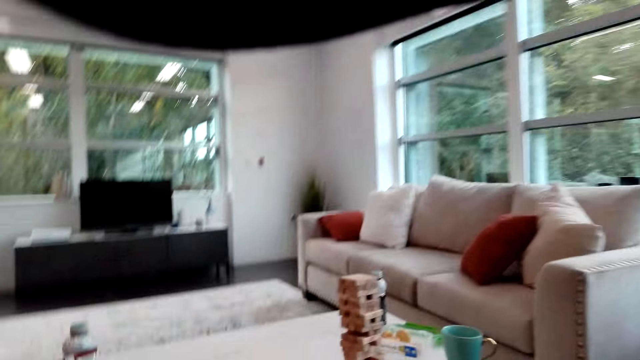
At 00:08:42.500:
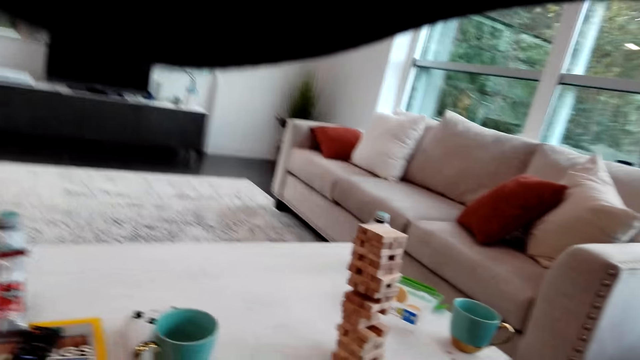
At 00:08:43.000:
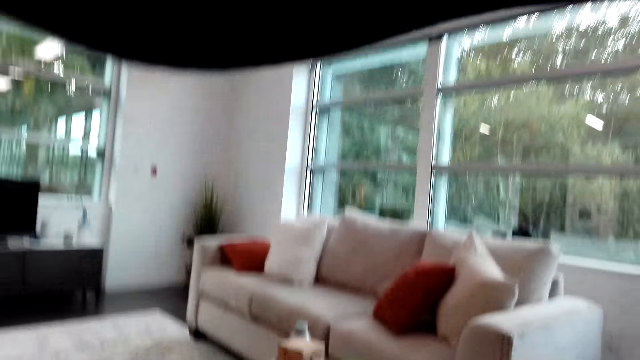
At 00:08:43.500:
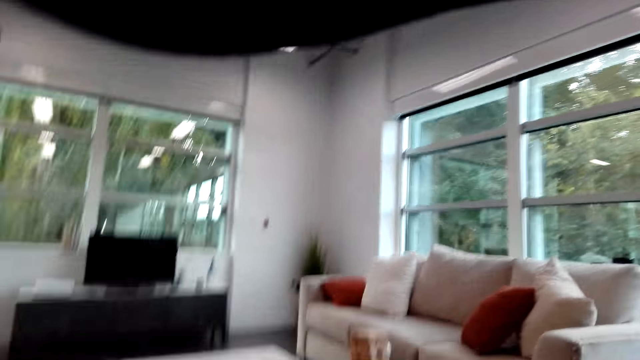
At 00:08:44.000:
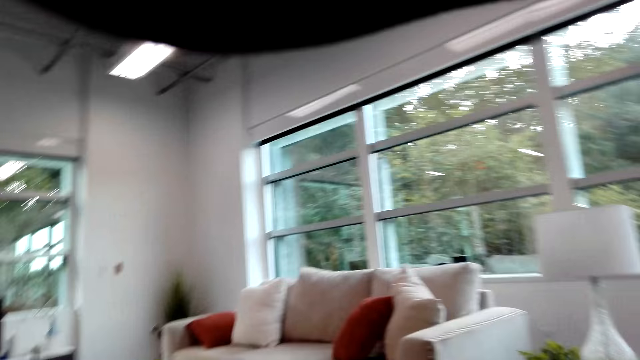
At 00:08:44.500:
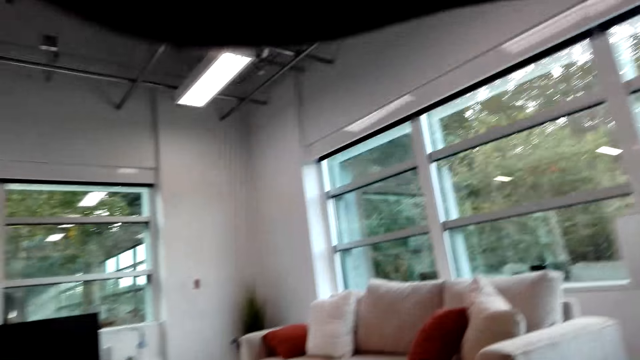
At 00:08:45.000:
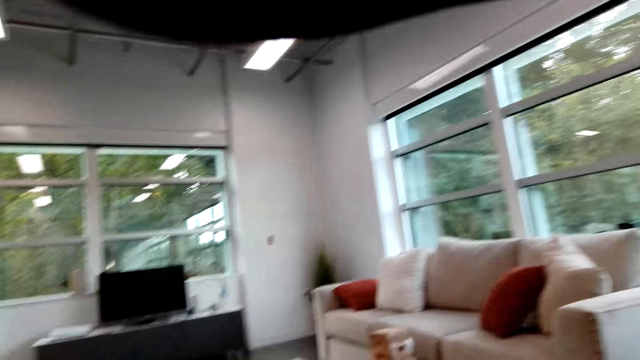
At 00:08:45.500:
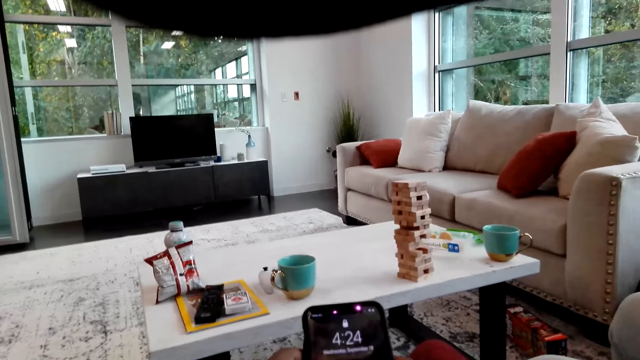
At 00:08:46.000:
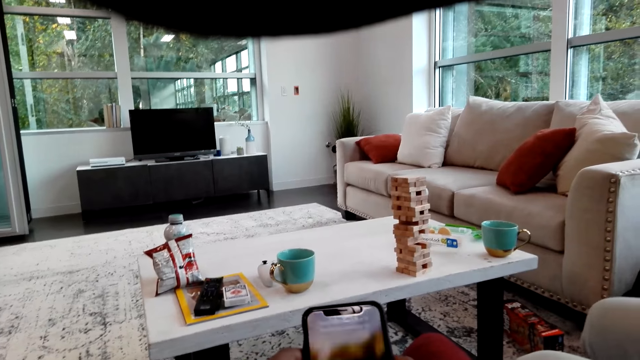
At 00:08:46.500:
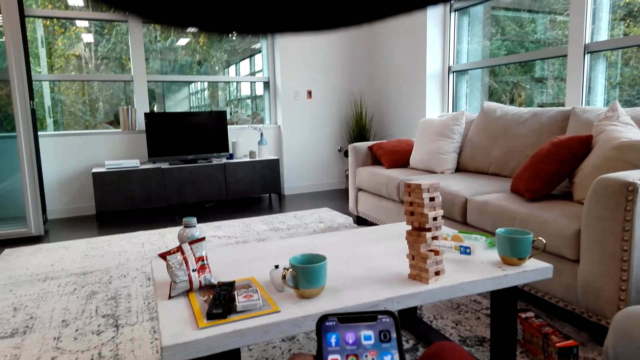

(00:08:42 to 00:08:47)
The camera wearer operates a phone. A man swings his legs.

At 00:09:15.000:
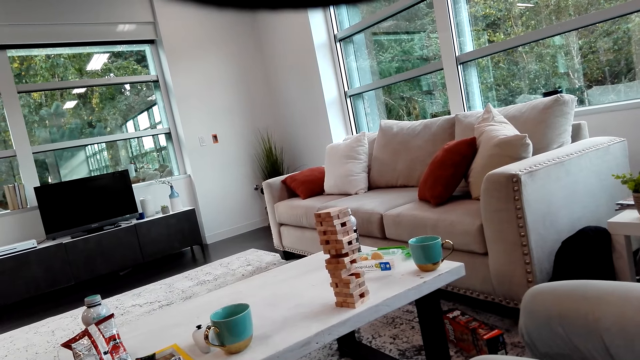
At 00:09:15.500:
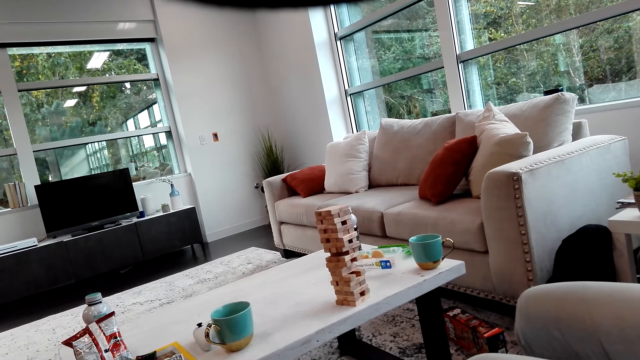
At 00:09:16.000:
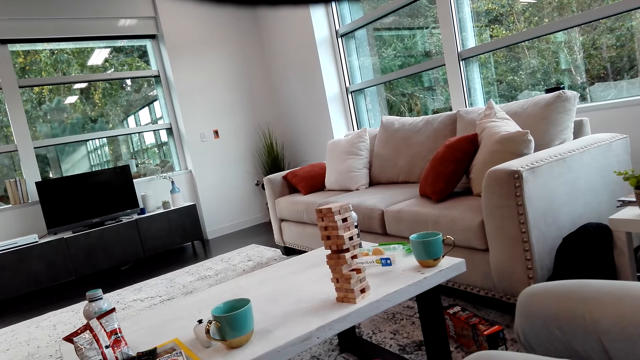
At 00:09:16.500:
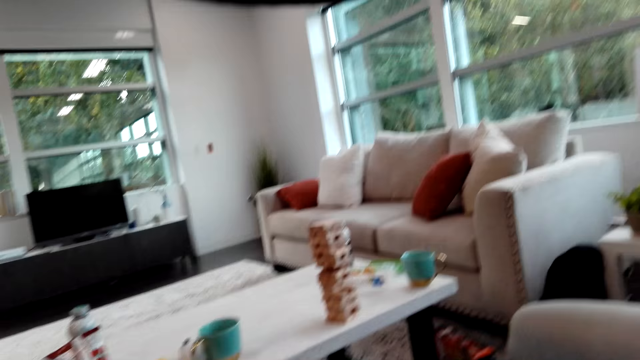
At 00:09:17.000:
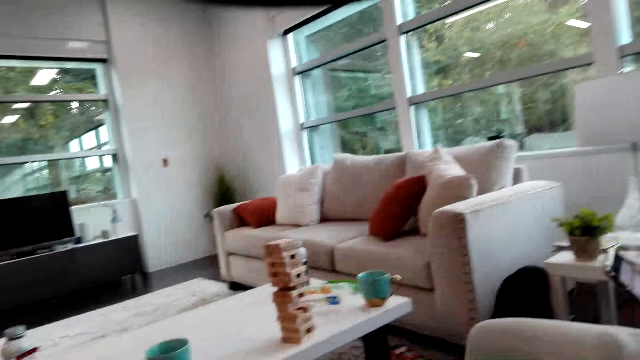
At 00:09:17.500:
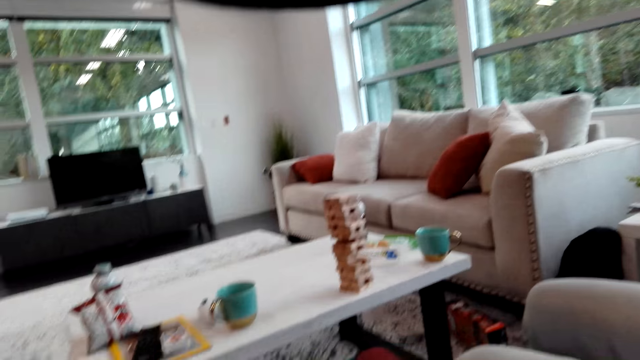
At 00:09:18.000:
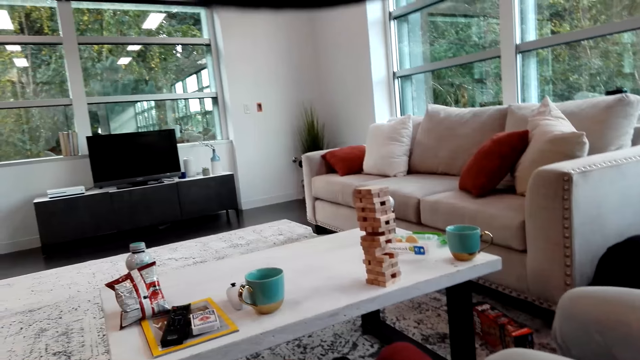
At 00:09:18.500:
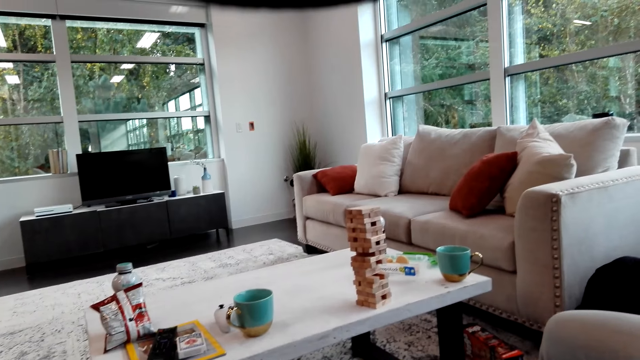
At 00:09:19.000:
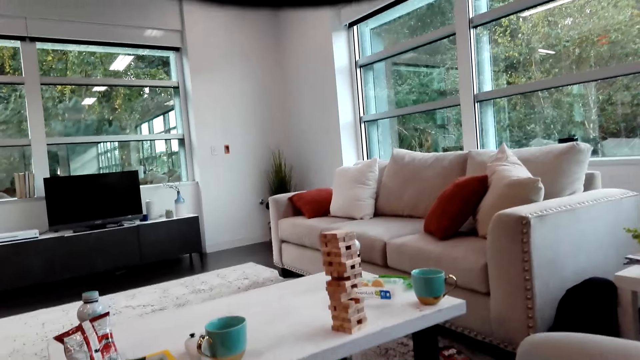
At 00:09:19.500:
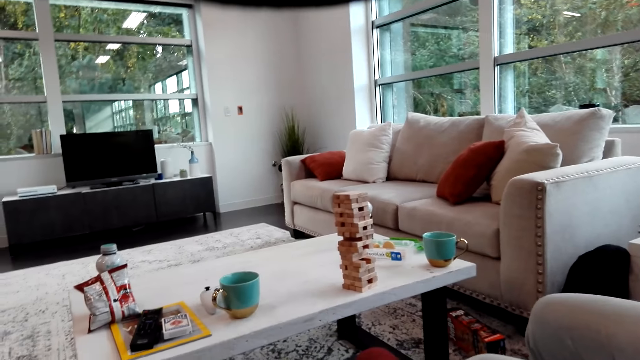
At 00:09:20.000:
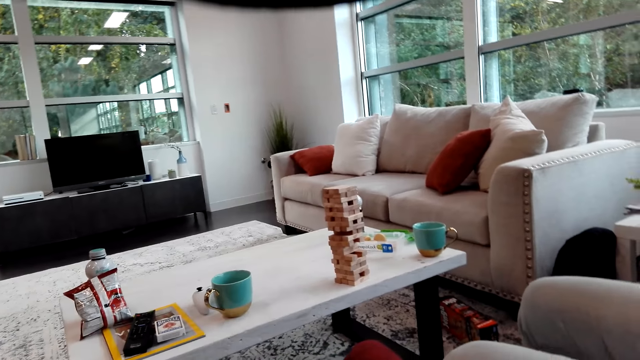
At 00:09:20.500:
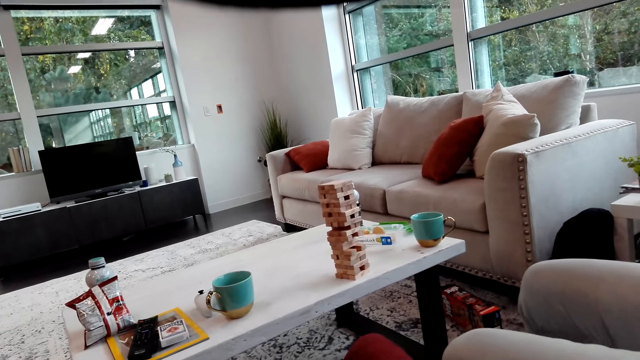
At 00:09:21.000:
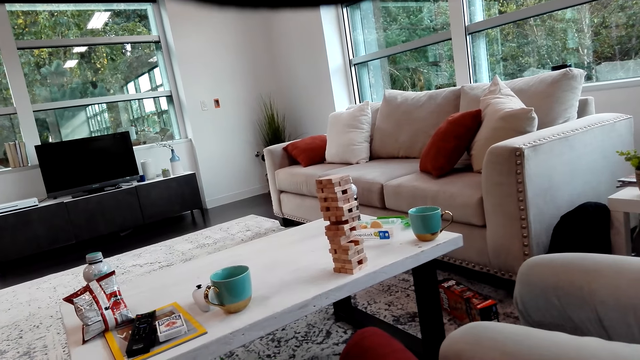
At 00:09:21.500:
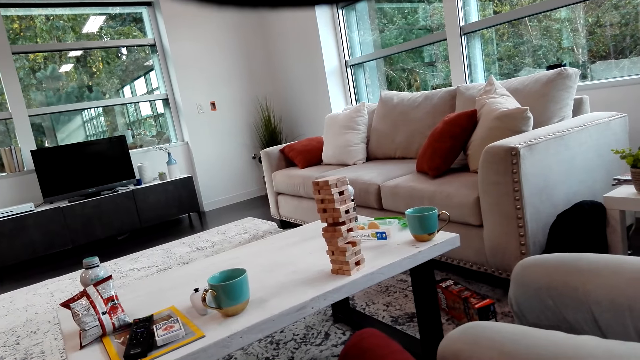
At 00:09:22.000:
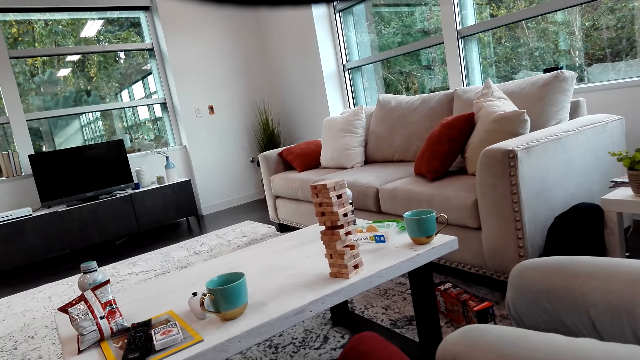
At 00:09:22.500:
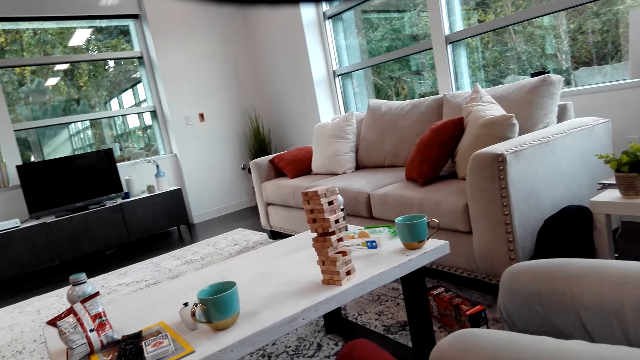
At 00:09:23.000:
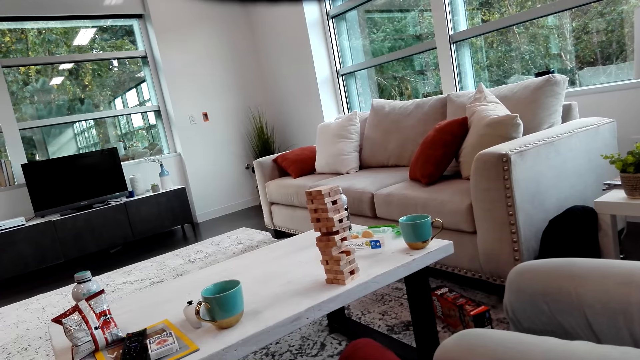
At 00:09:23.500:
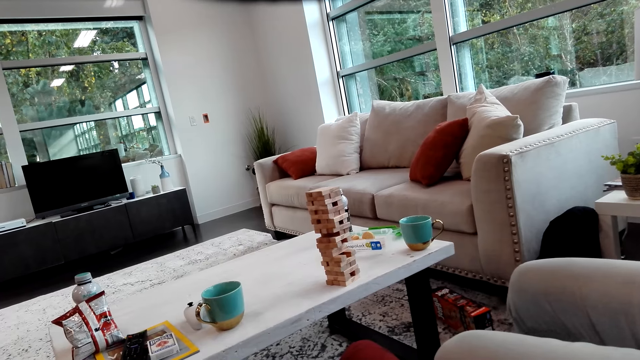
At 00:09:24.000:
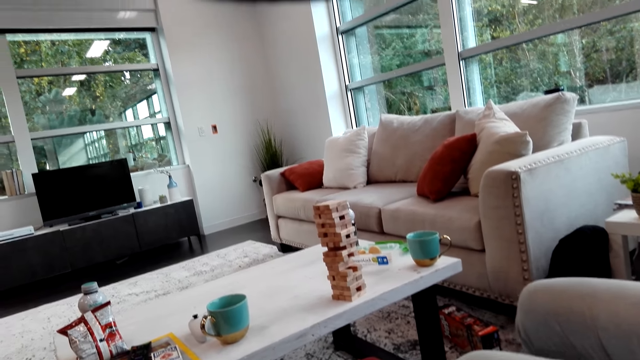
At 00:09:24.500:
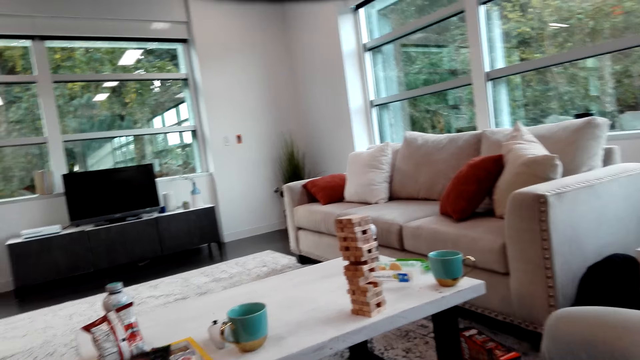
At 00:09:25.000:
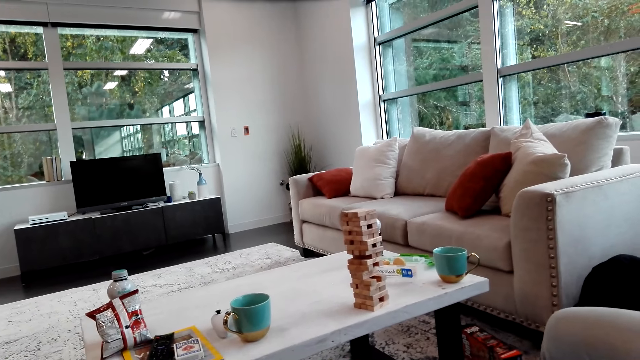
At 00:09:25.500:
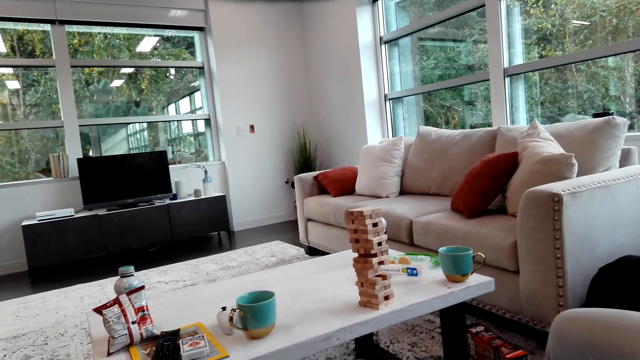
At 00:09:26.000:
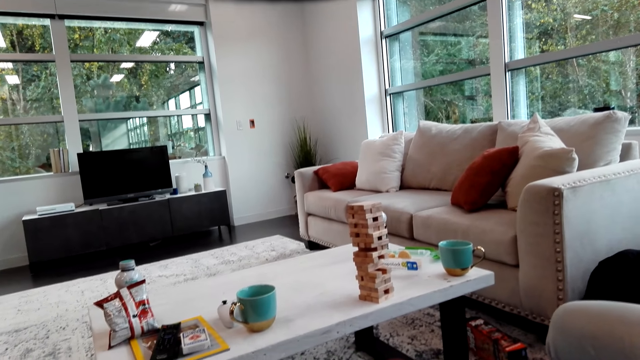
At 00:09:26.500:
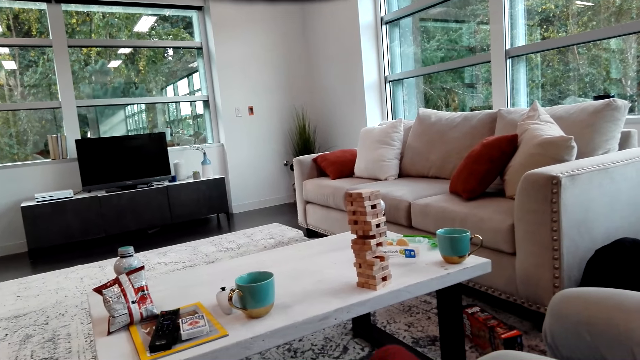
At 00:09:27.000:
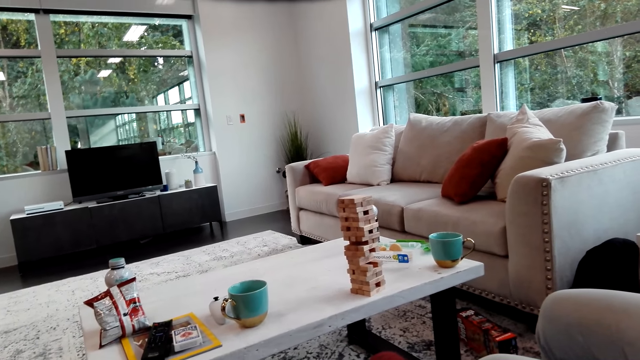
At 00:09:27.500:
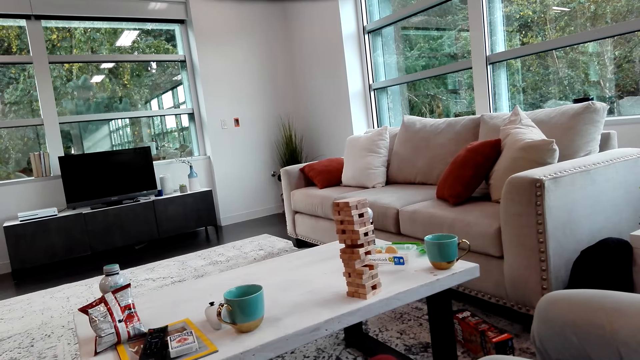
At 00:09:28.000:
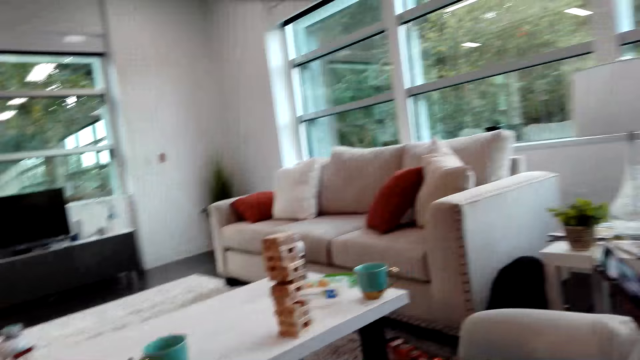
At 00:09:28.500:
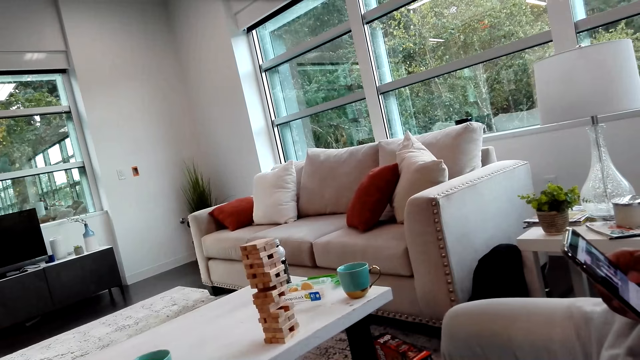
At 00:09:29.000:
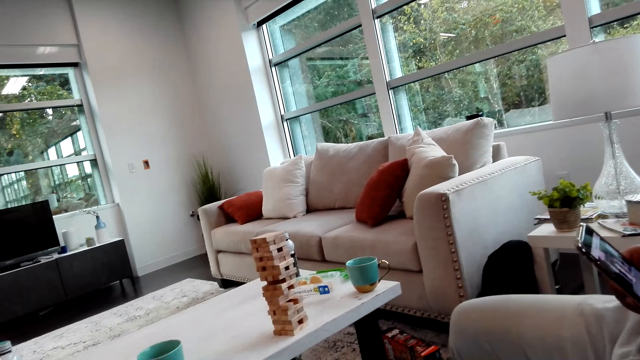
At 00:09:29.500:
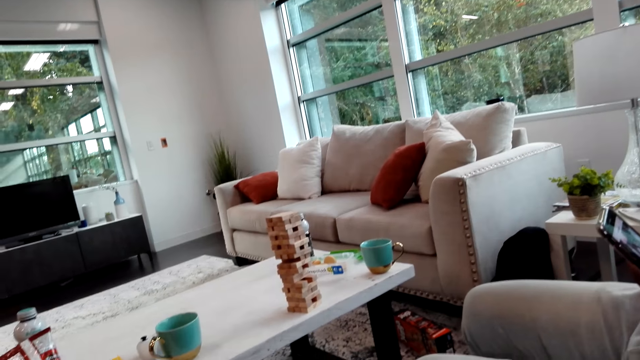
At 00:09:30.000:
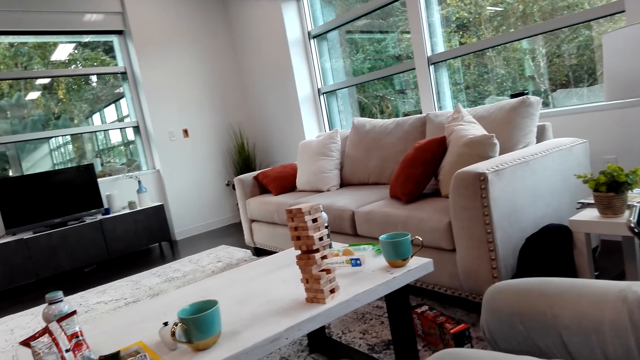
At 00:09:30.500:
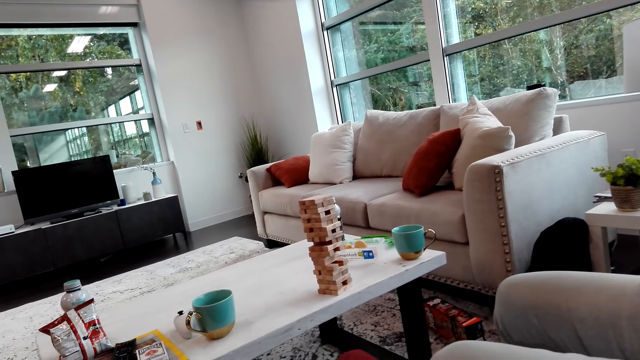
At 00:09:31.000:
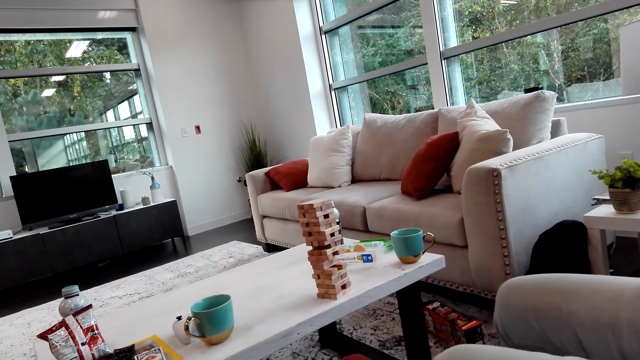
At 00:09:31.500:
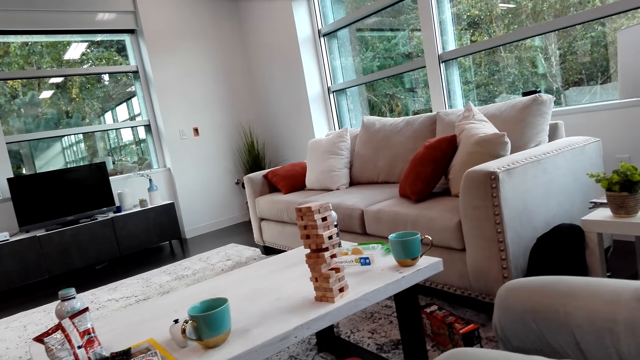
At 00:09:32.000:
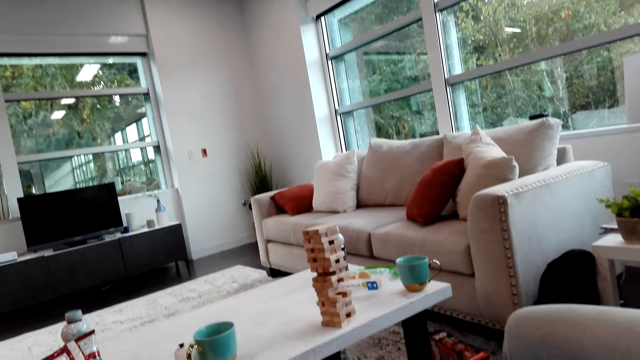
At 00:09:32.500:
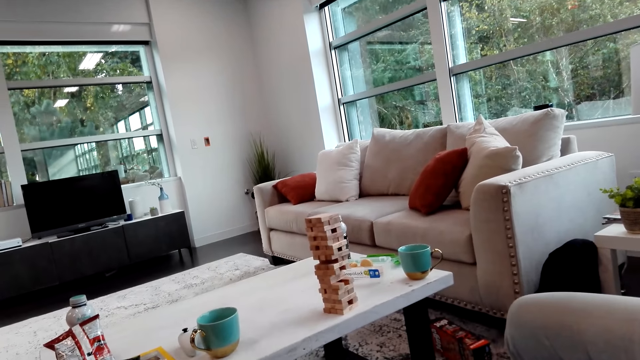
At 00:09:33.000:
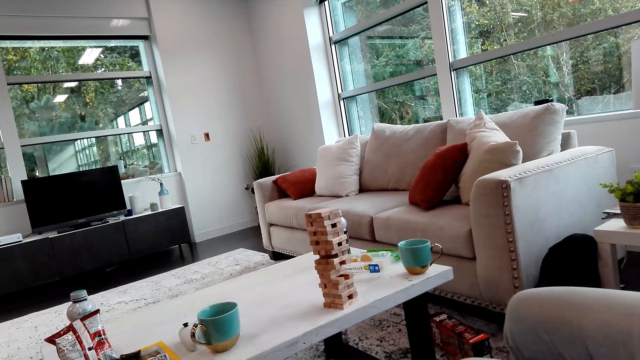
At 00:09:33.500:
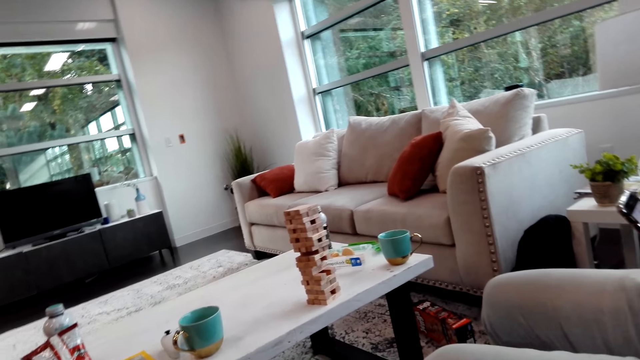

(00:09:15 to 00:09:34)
The camera wearer talks to a man. The man talks to the camera wearer and operates a phone.
